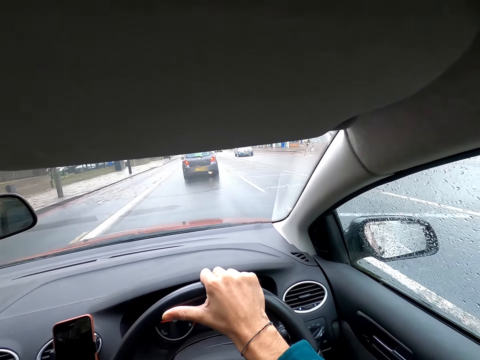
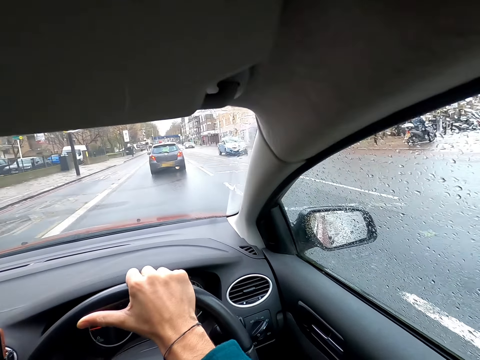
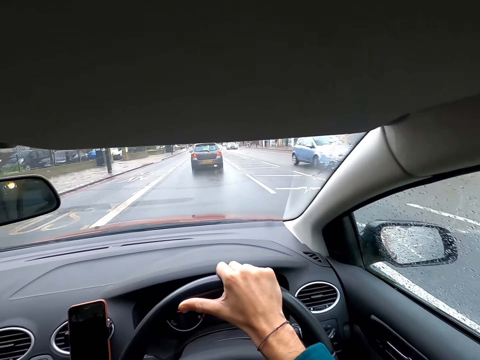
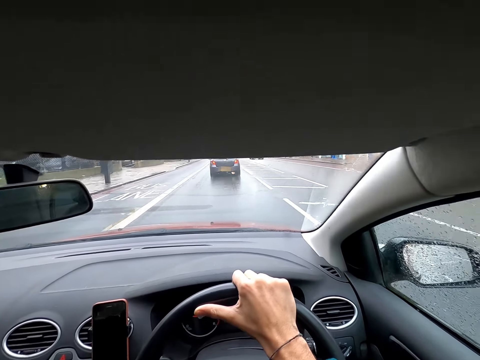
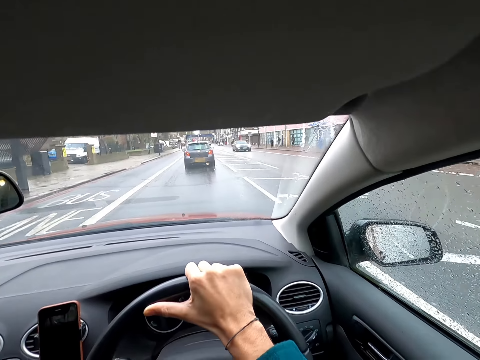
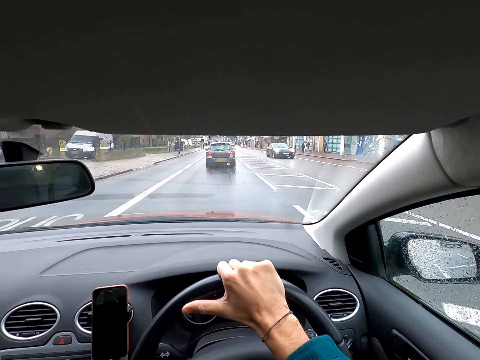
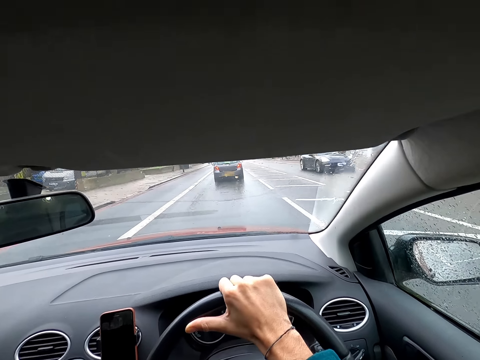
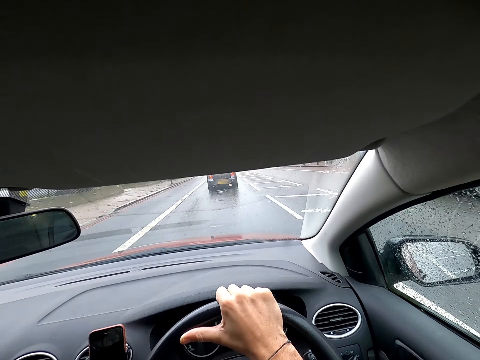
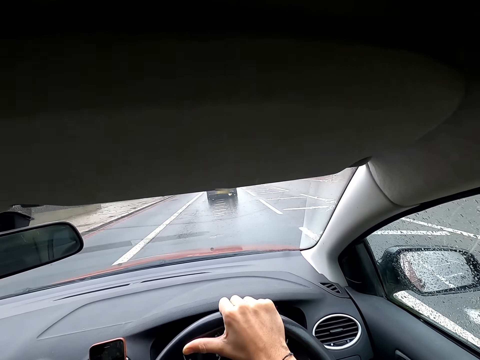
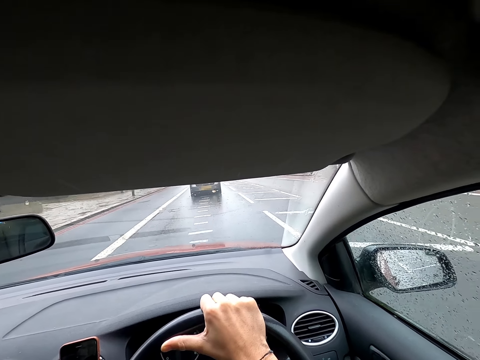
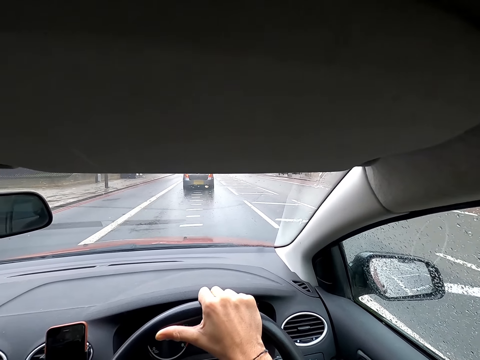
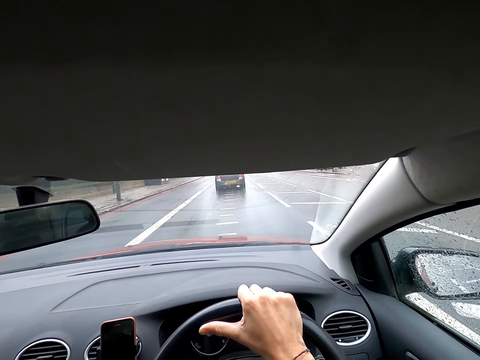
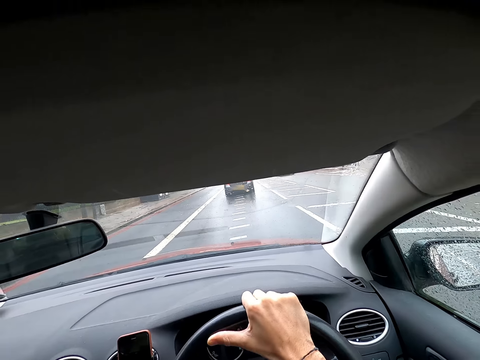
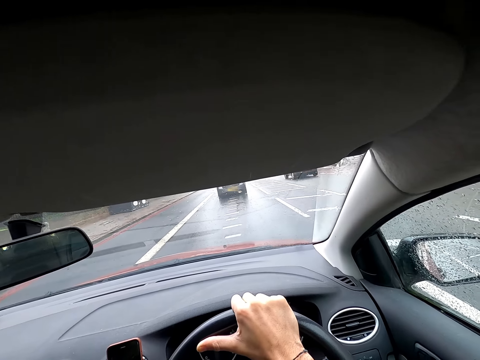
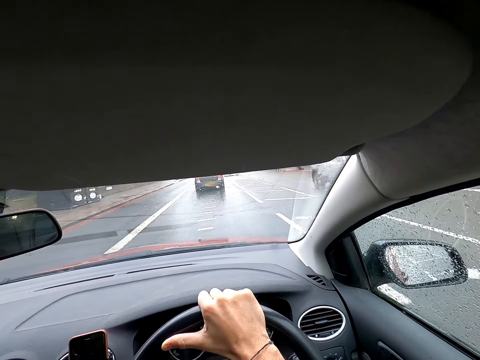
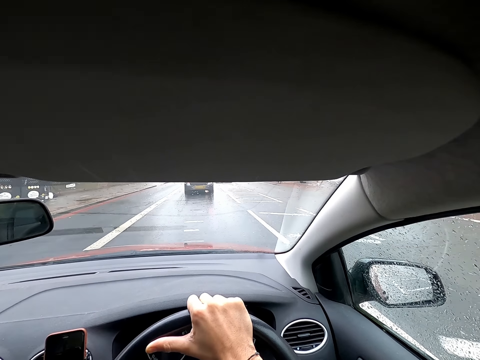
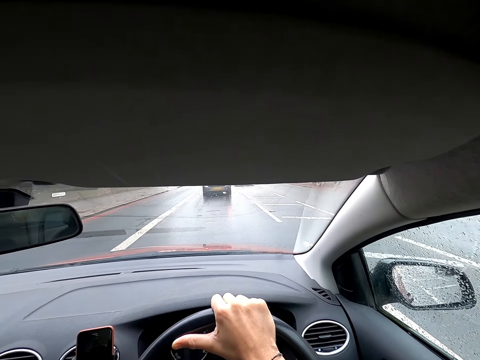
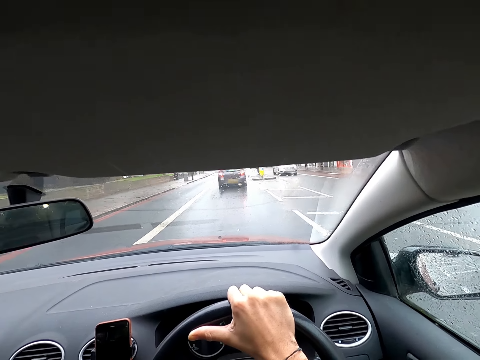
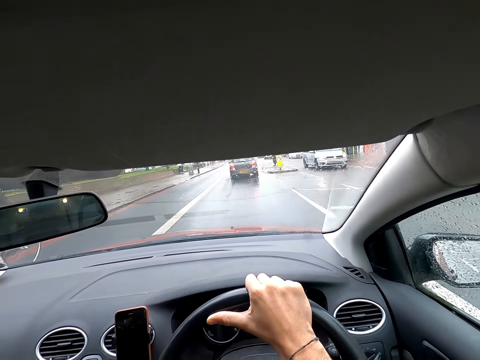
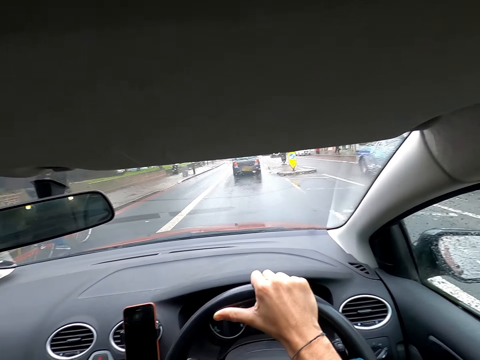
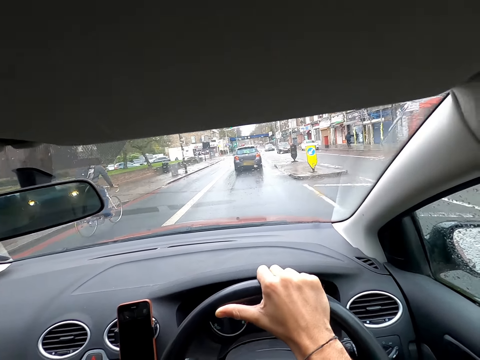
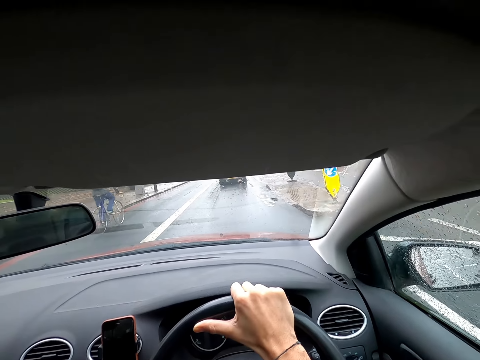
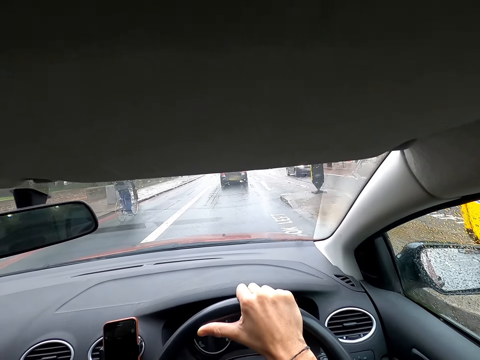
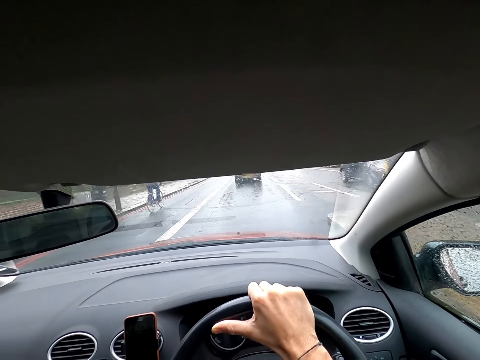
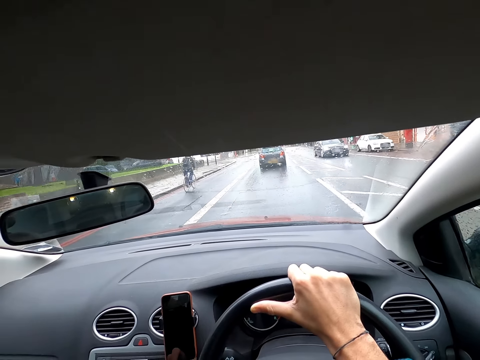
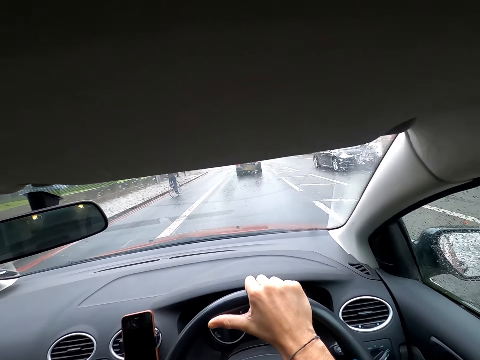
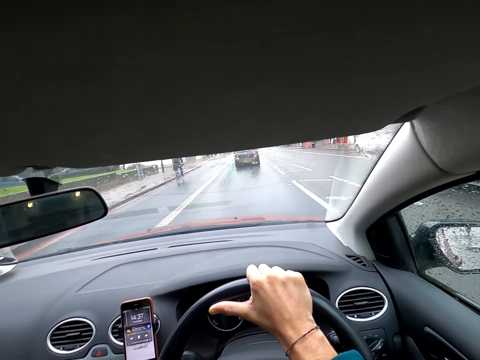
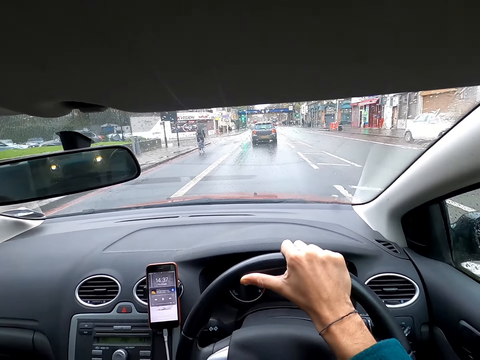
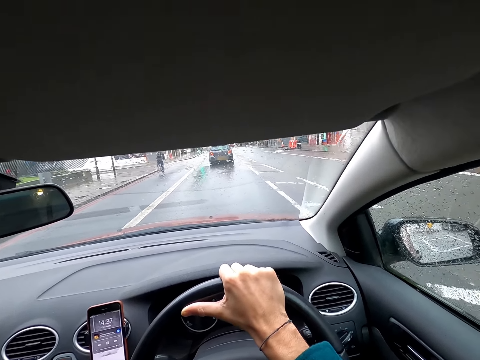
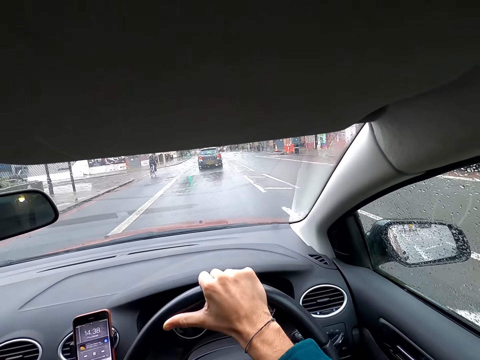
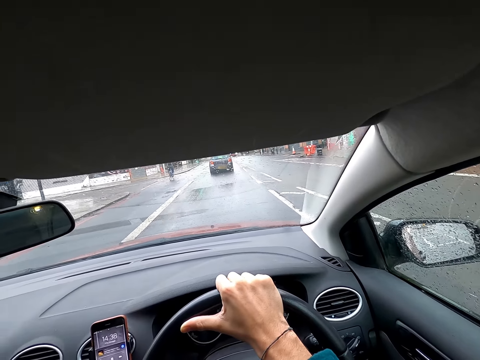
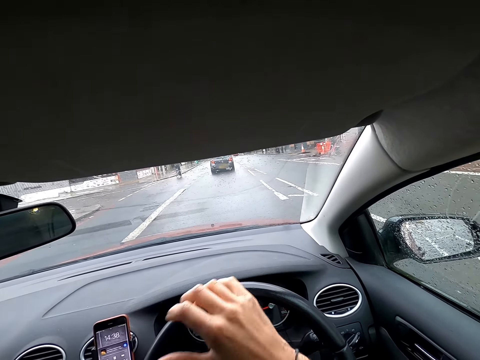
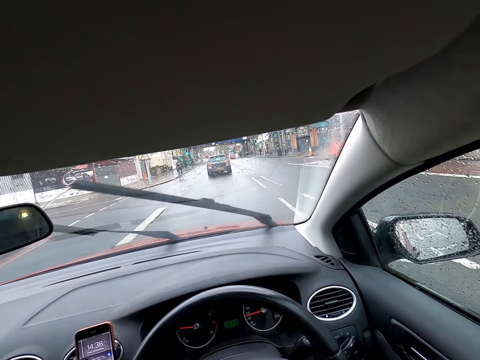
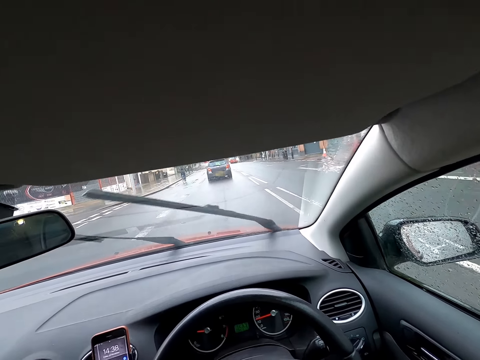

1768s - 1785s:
A blue car drives past the camera wearer. A black car drives past the camera wearer. A gray car drives past the camera wearer. A white car drives past the camera wearer. A black car drives past the camera wearer. A black car drives past the camera wearer again.

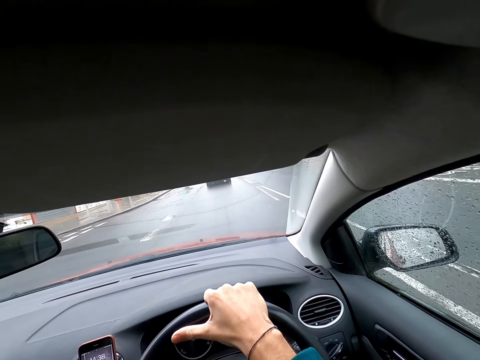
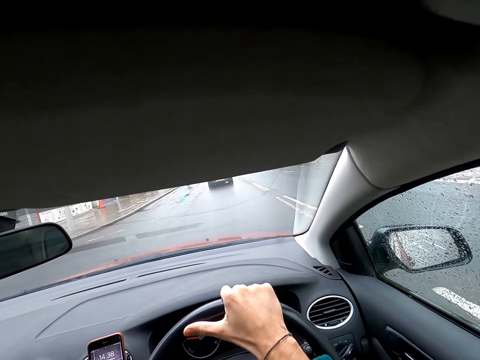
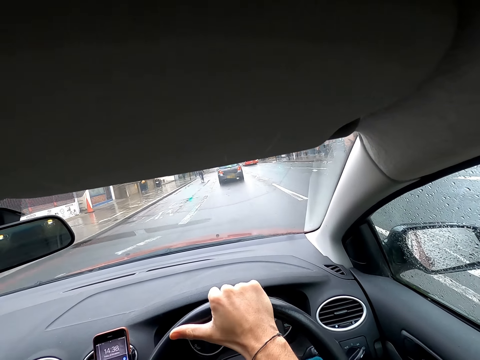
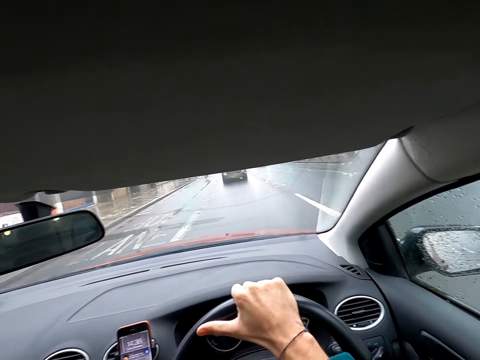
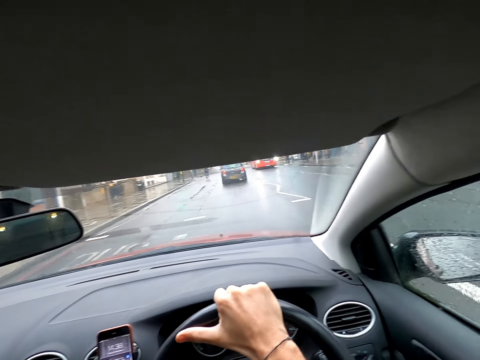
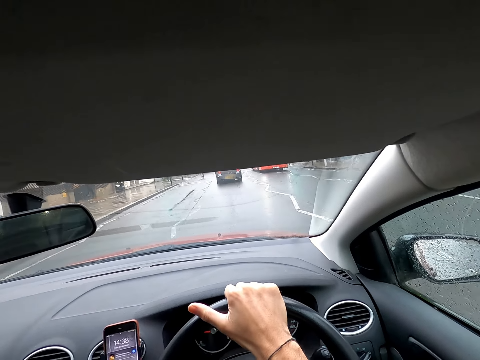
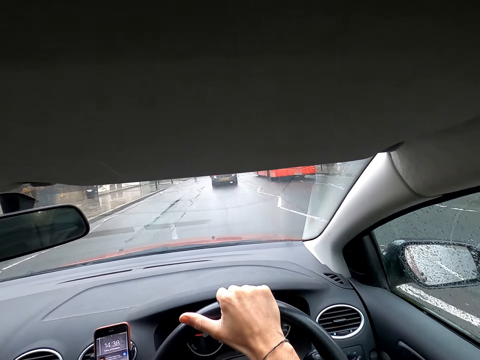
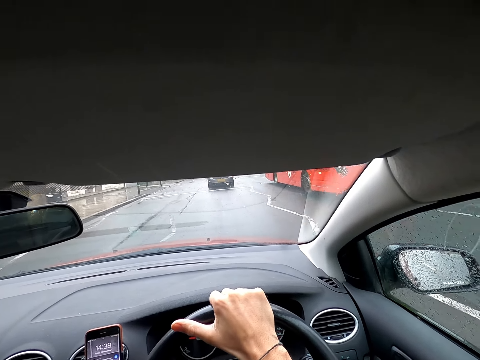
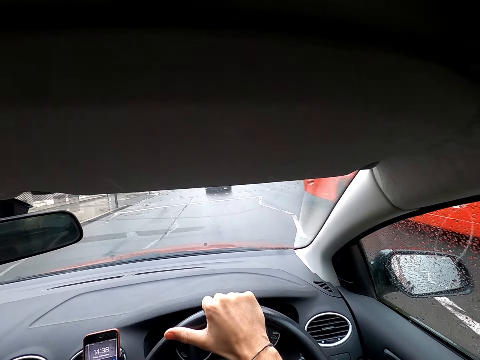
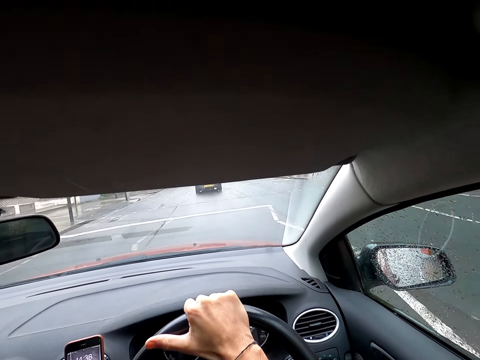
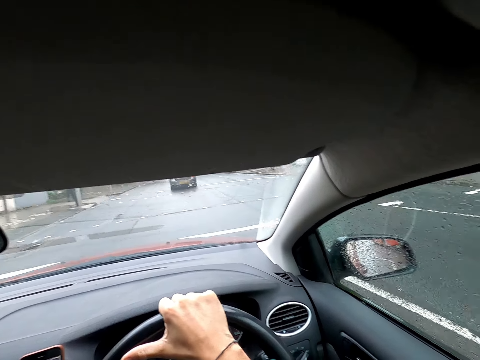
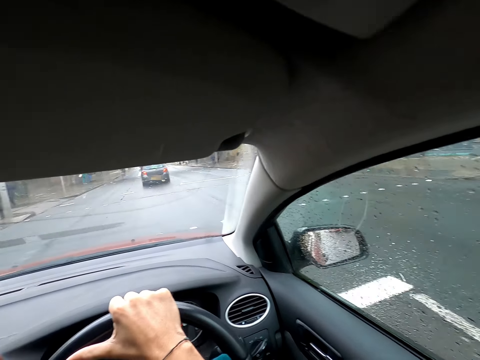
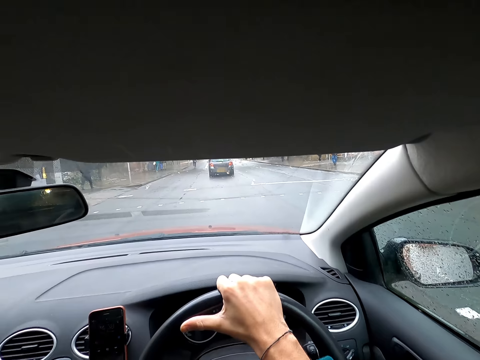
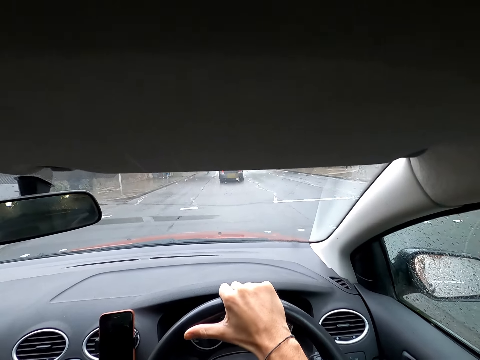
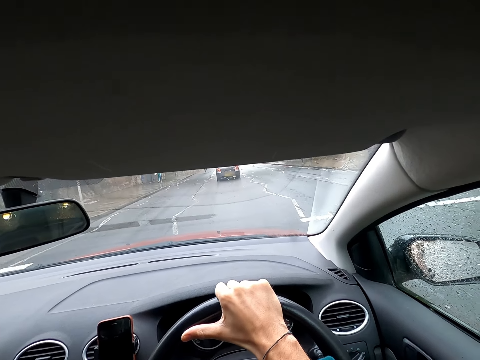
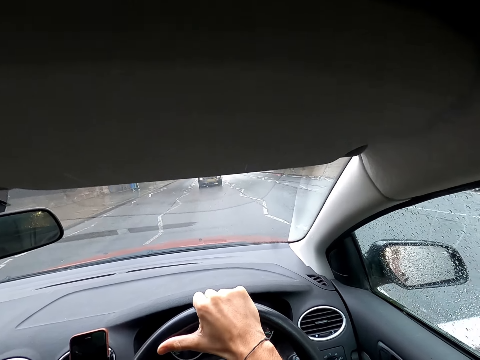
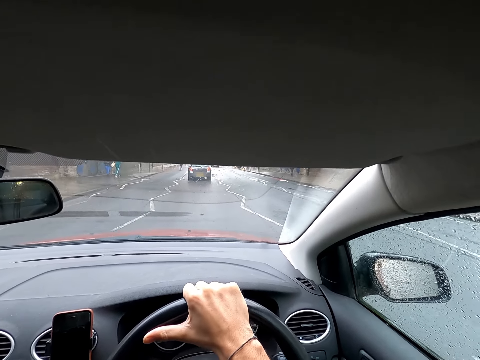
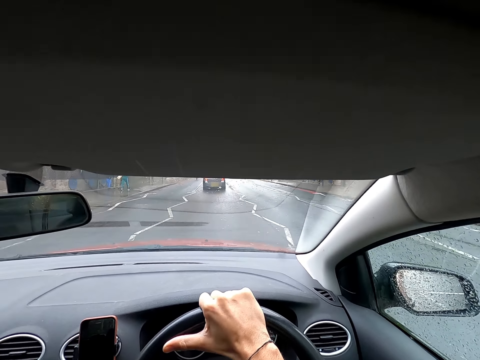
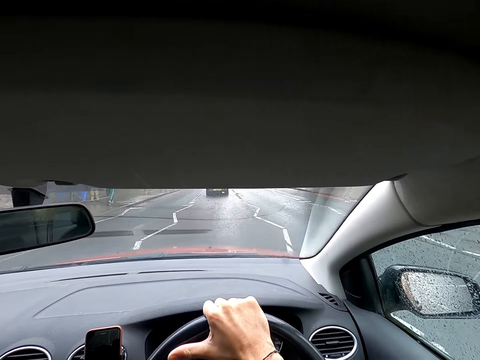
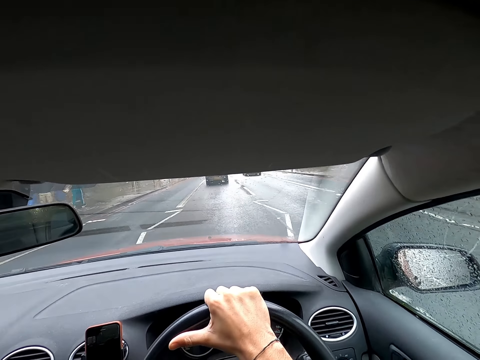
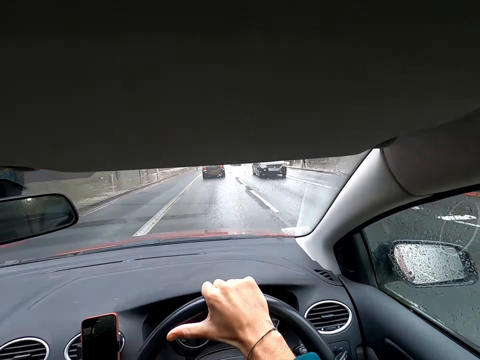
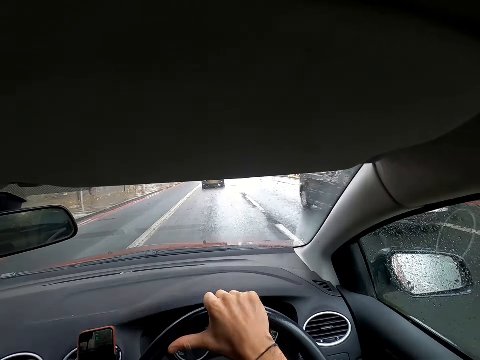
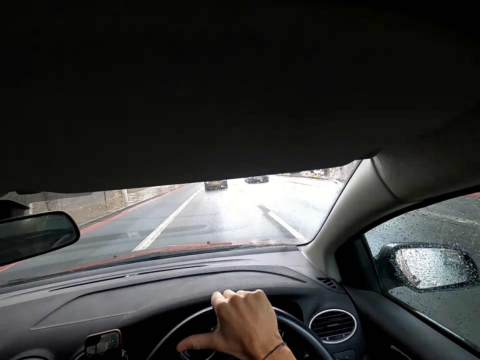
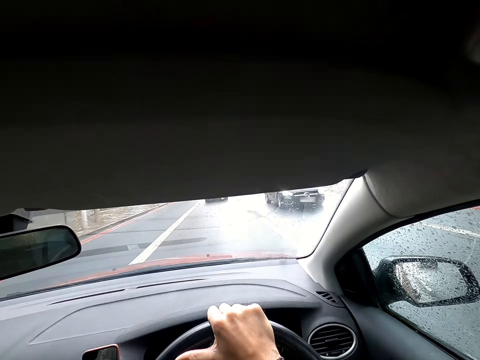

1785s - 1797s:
A red bus drives past the camera wearer. A black SUV drives past the camera wearer.
